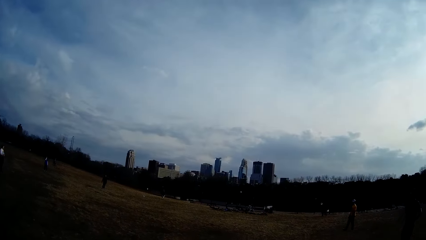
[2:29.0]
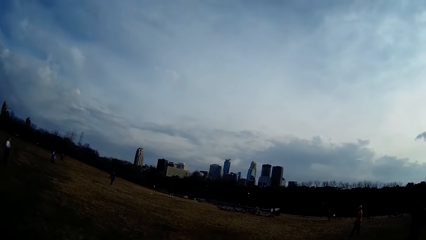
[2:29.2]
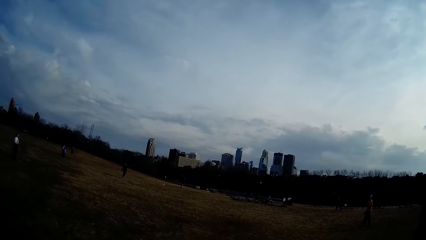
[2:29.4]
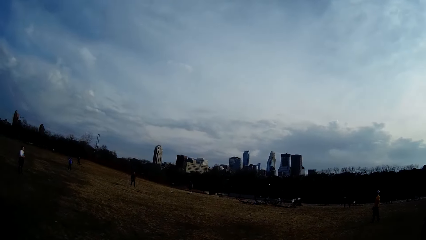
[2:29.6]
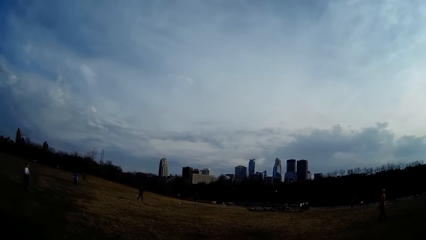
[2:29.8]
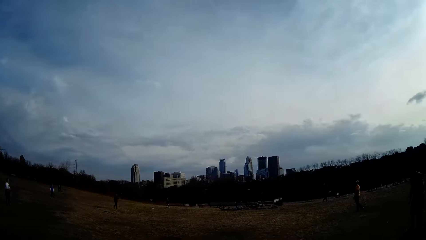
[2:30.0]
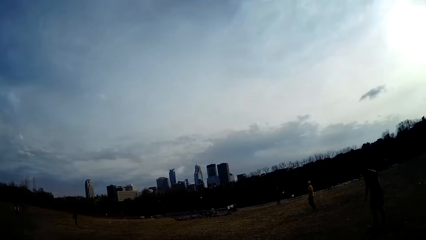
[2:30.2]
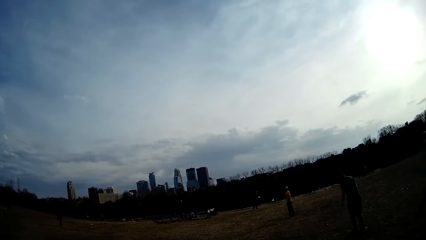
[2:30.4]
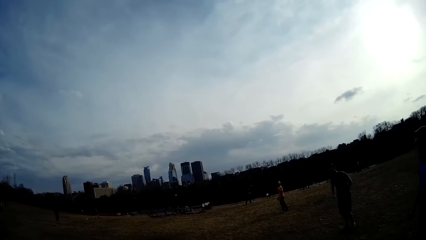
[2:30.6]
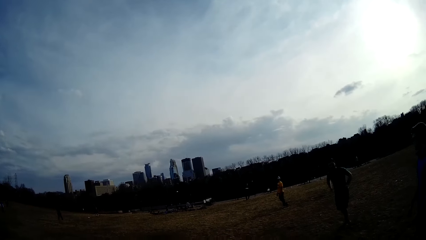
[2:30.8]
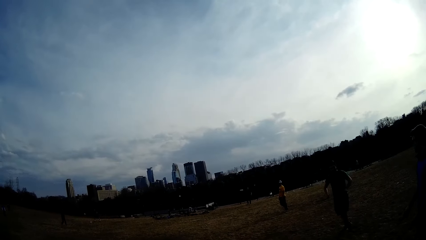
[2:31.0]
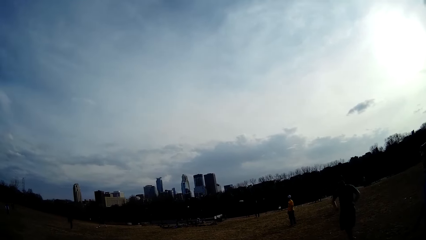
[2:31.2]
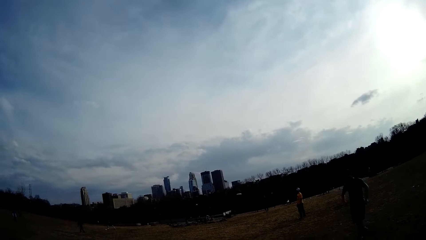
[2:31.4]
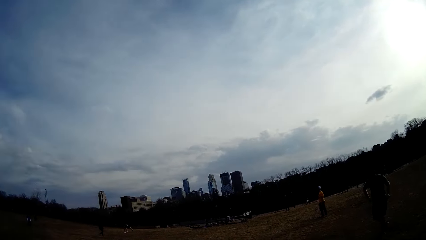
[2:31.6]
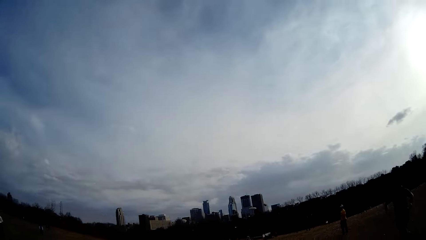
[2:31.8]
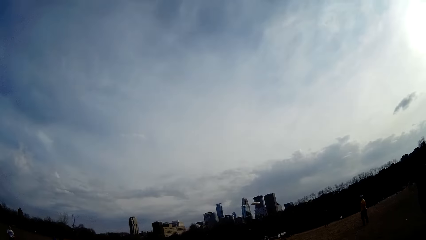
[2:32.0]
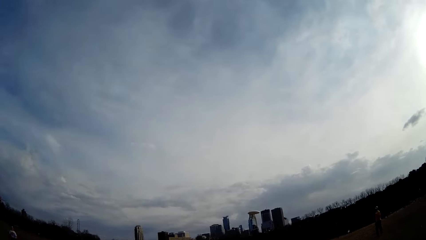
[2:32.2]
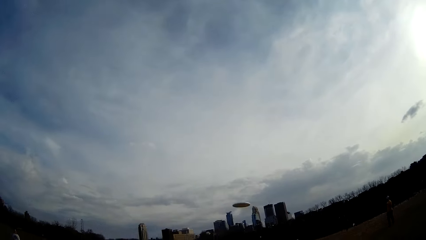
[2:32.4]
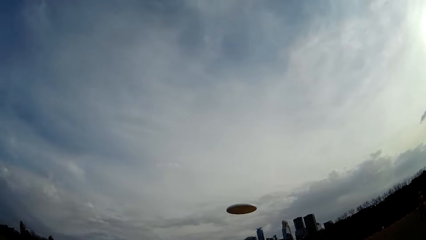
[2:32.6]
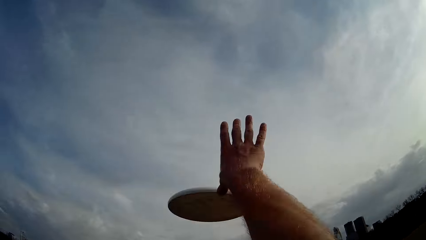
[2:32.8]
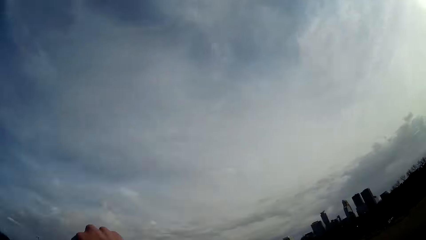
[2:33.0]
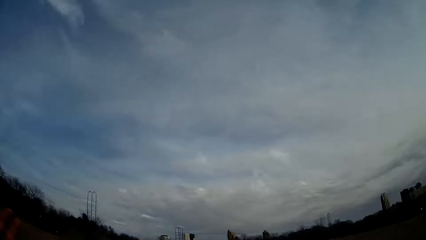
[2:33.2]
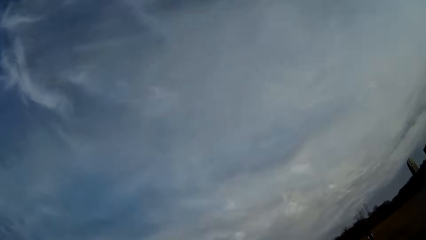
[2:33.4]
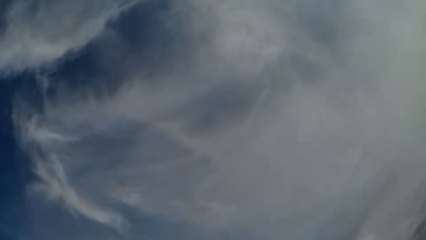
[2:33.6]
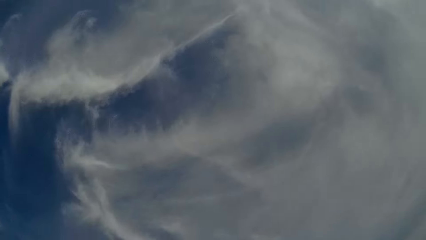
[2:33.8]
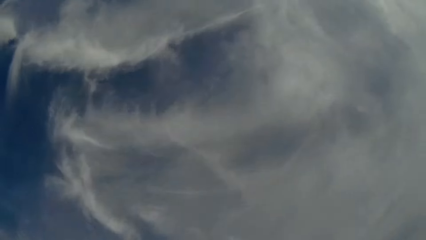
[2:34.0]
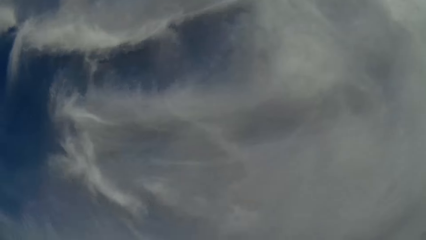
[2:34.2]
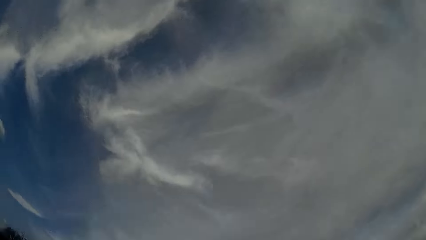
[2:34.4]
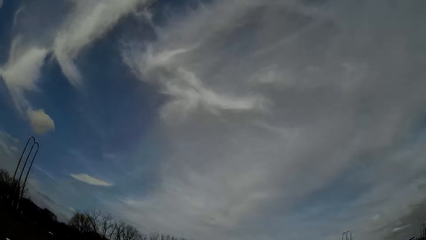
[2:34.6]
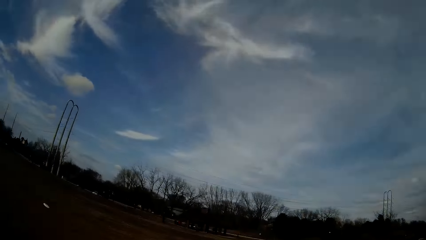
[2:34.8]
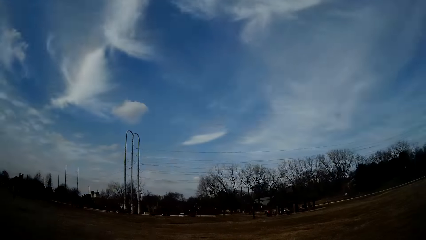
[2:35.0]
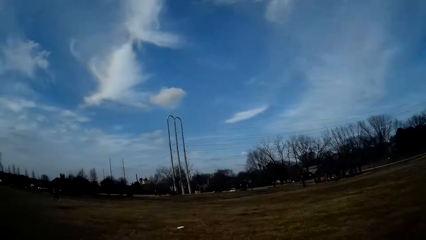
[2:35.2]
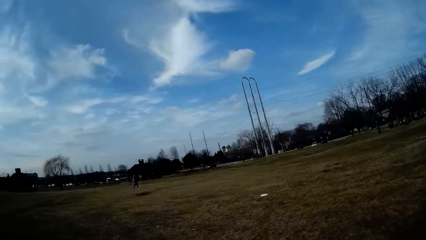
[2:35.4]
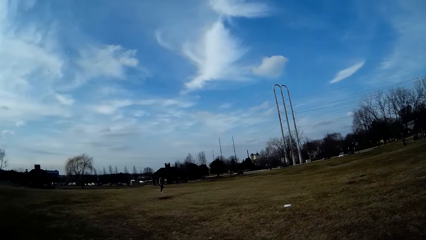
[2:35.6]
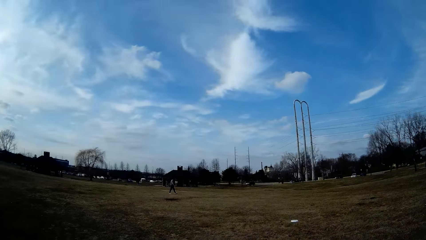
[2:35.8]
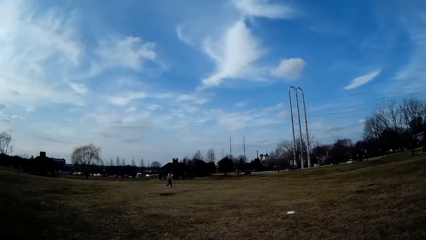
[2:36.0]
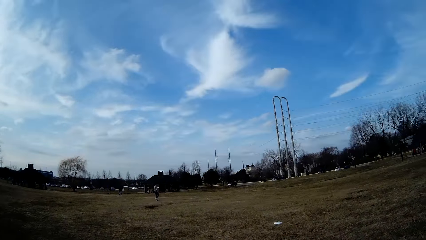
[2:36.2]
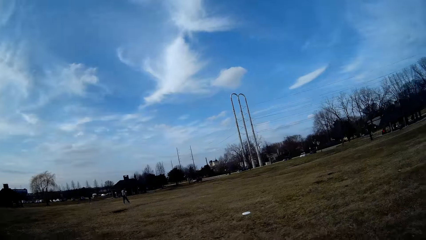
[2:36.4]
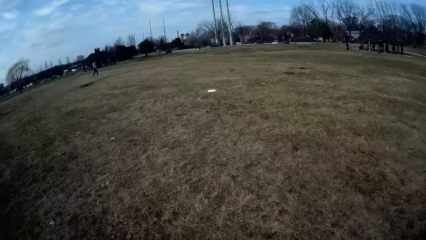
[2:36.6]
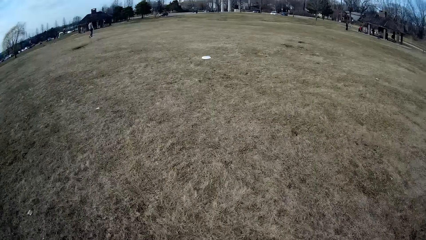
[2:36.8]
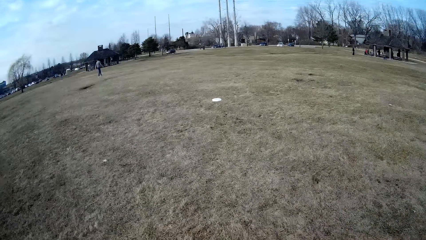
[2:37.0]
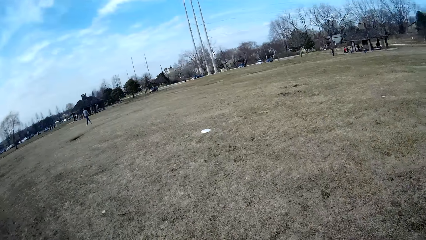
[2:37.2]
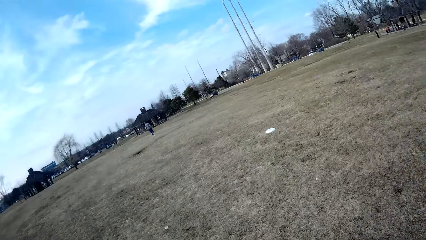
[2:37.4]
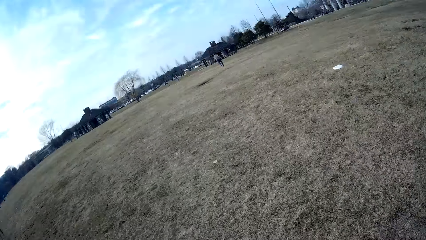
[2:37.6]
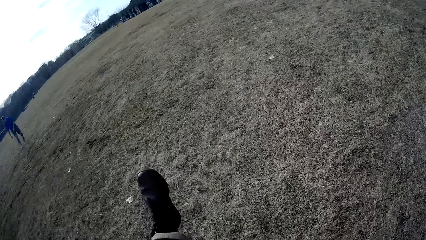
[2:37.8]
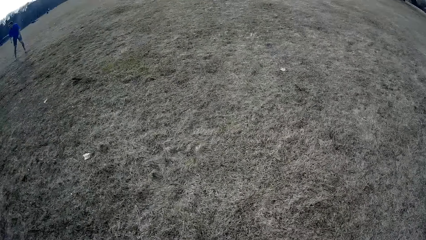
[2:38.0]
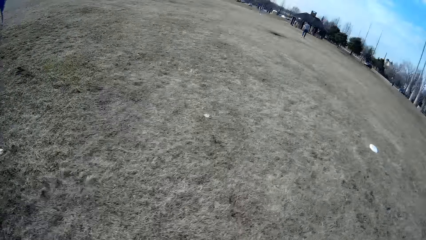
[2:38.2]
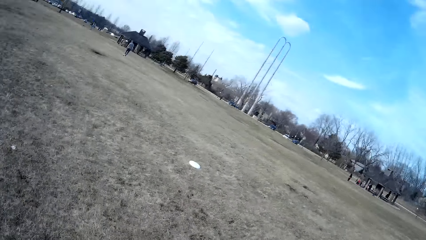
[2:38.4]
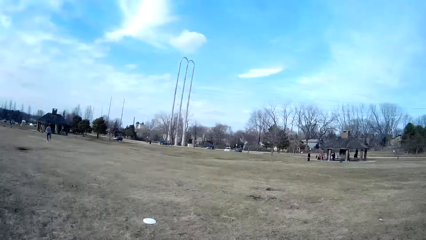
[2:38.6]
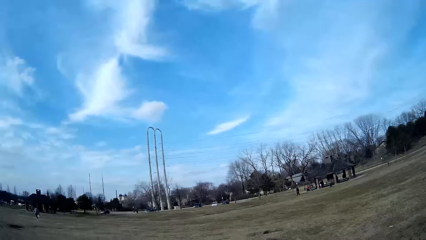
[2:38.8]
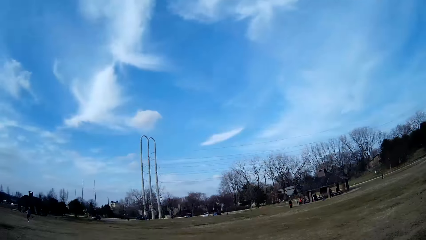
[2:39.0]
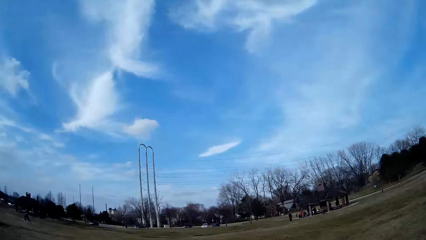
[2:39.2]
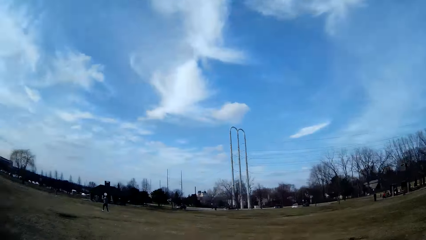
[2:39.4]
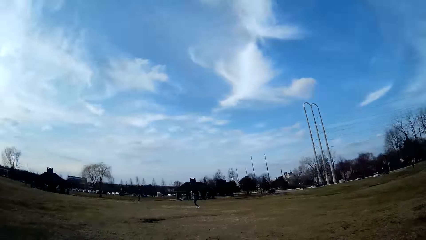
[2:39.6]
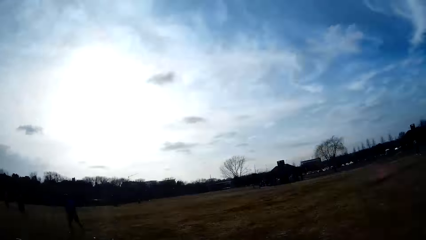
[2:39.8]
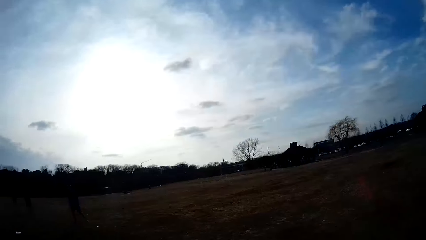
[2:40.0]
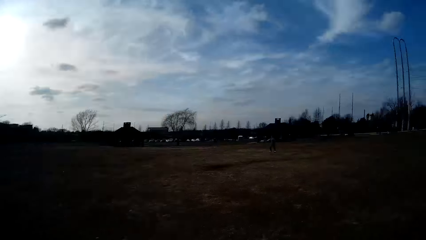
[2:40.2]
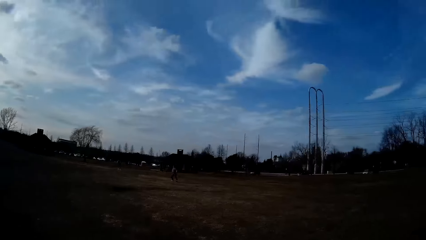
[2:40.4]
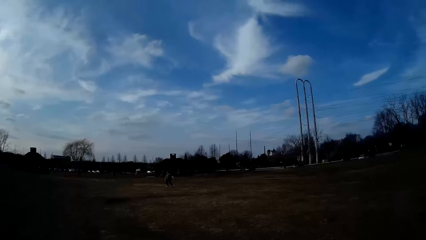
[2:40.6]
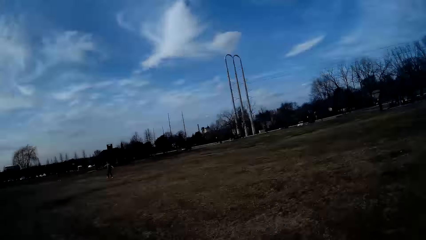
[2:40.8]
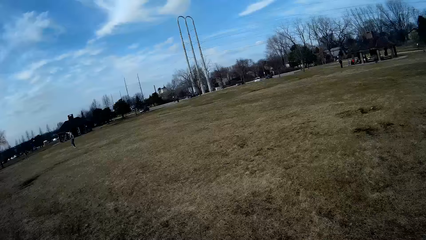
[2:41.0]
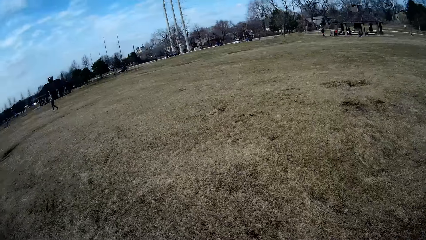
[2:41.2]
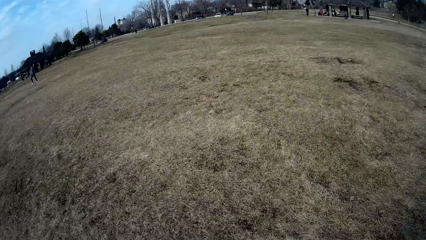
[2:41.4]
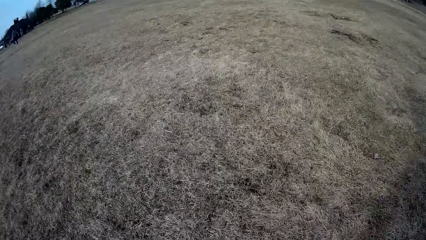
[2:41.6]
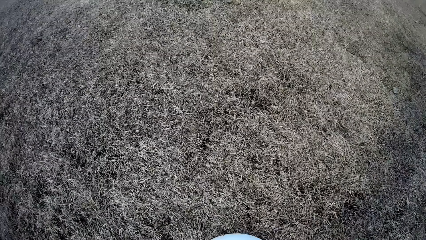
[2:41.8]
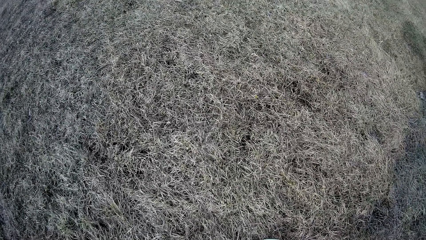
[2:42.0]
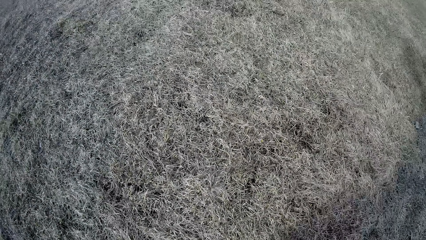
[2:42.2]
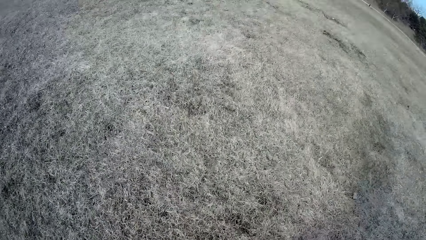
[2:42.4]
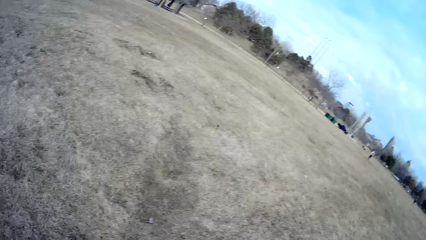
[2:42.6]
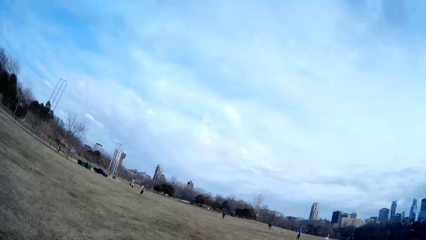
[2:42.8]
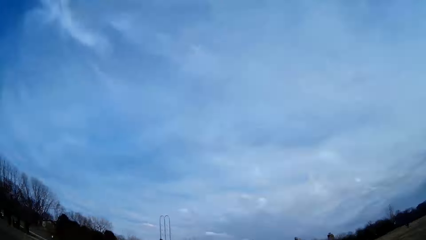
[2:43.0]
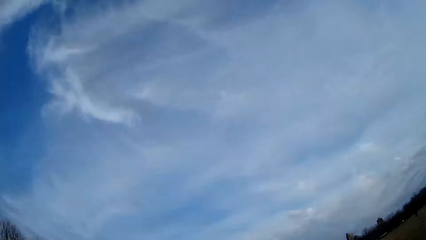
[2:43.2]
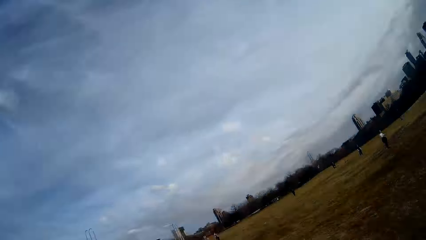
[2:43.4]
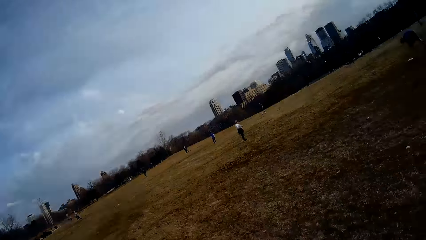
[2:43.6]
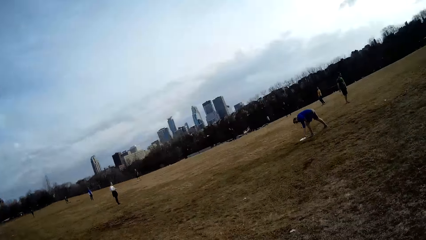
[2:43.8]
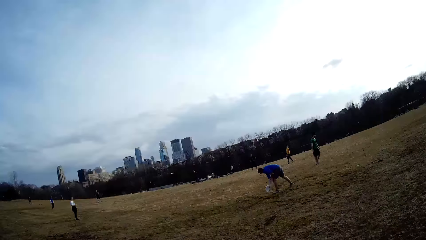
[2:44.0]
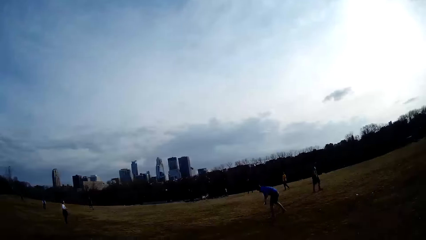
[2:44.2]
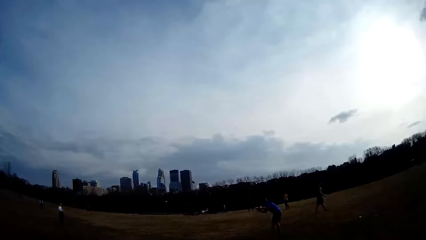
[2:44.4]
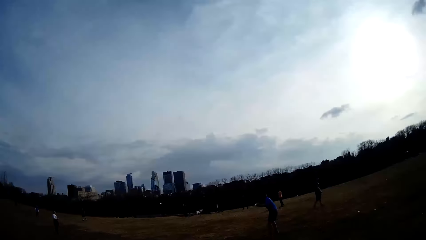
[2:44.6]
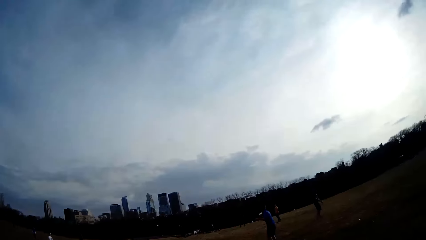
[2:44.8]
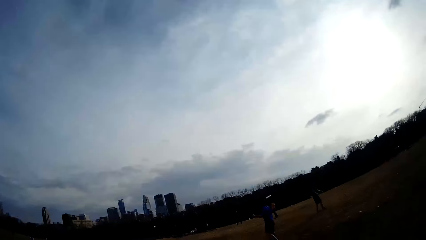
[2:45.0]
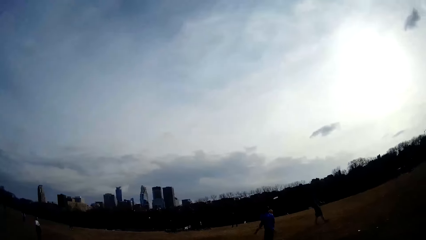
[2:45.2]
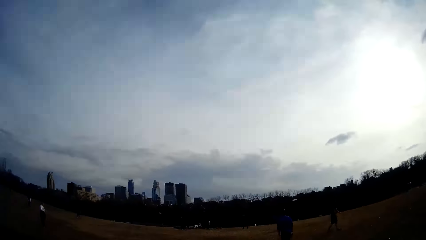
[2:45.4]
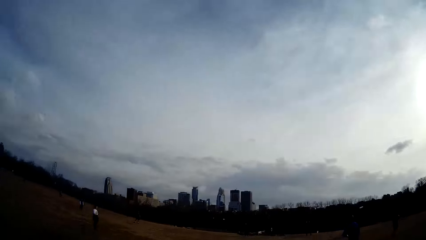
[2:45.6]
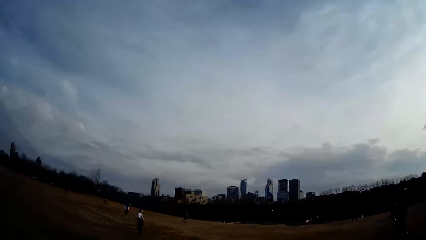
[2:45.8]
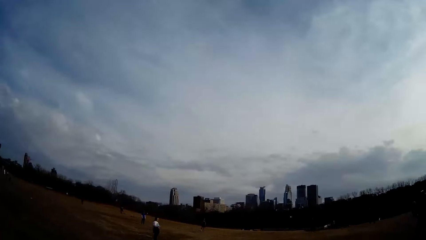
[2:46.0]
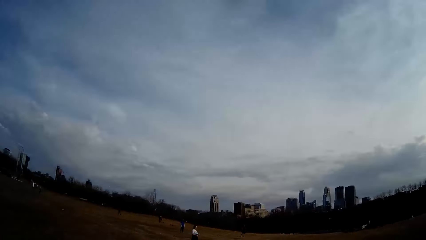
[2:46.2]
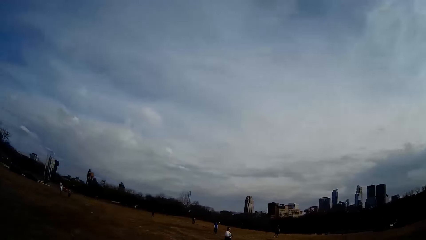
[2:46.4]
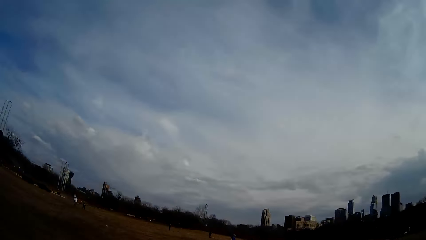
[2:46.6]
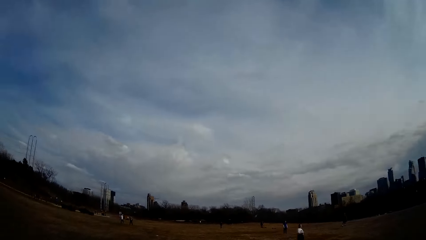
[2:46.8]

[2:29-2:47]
The camera wearer tries catching a ball in the air. They walk towards the ball. They pick the ball from the ground. A man picks a ball from the ground. The man flings the ball in the air.
